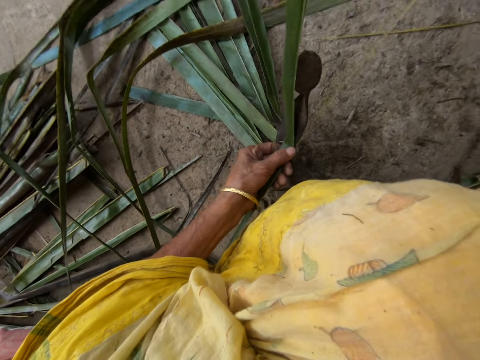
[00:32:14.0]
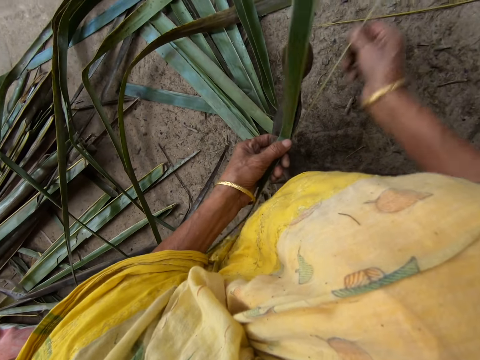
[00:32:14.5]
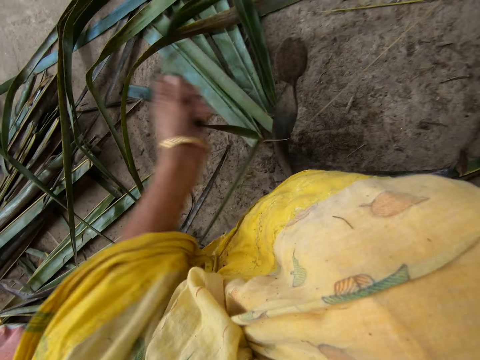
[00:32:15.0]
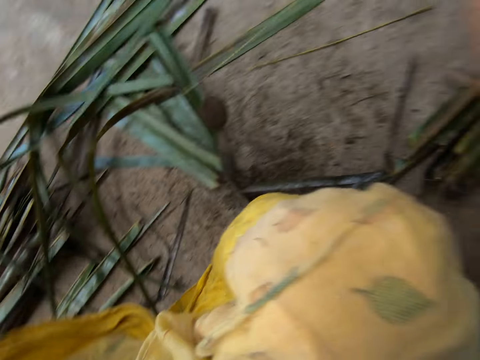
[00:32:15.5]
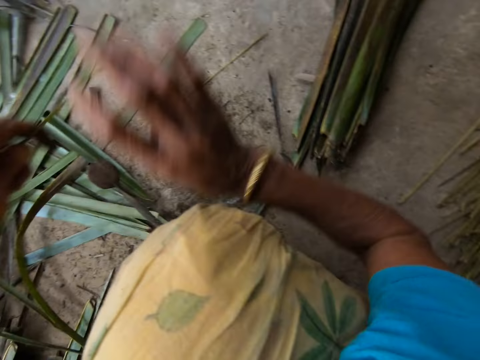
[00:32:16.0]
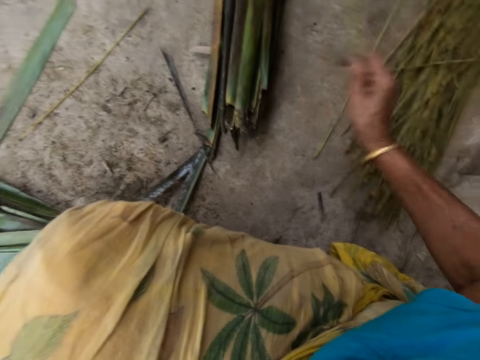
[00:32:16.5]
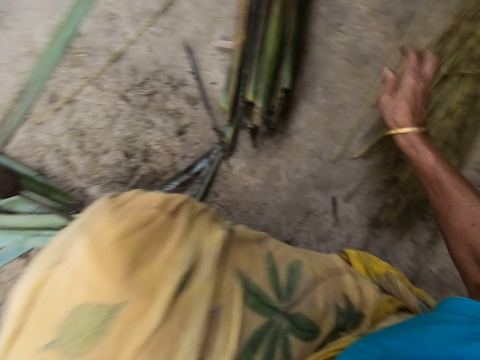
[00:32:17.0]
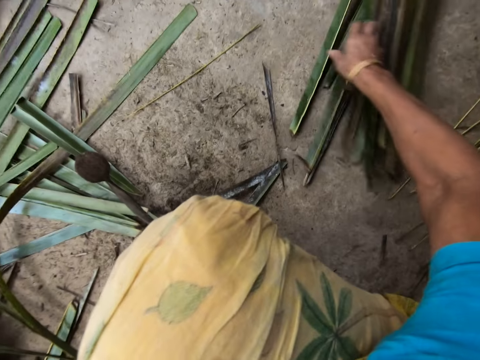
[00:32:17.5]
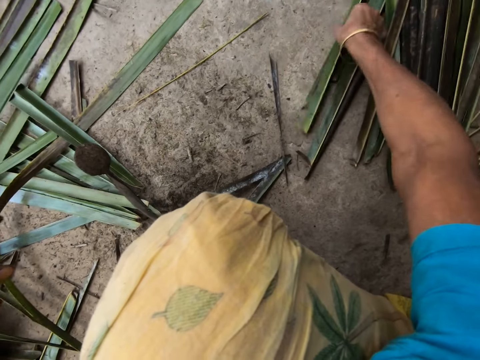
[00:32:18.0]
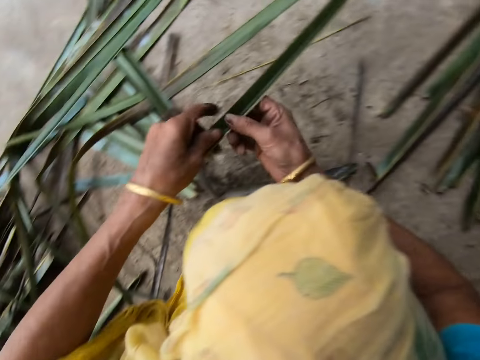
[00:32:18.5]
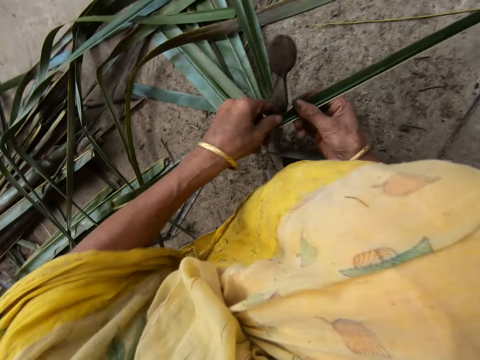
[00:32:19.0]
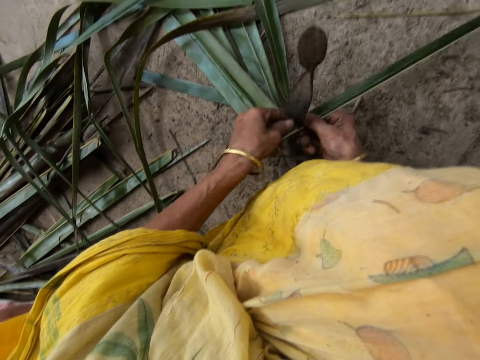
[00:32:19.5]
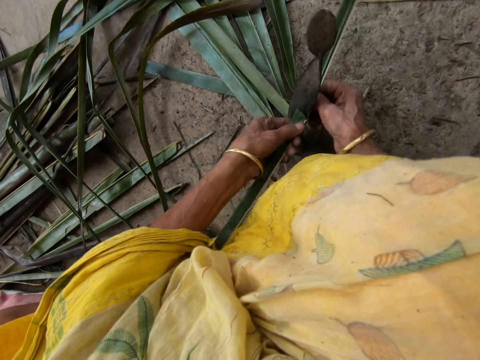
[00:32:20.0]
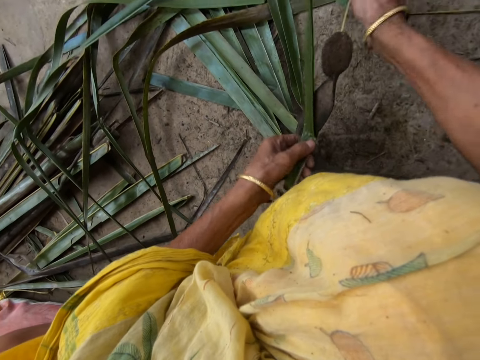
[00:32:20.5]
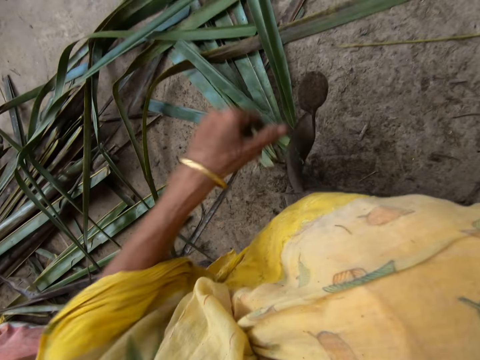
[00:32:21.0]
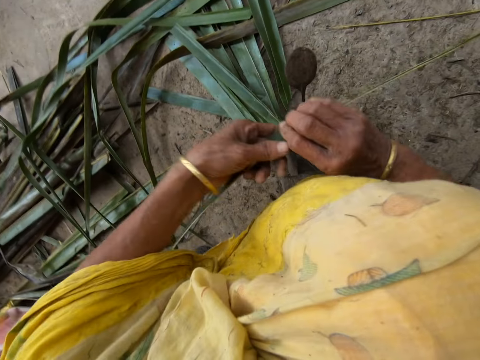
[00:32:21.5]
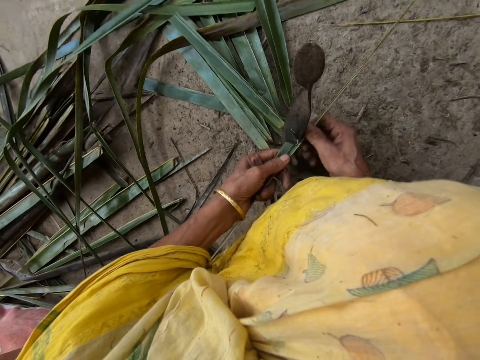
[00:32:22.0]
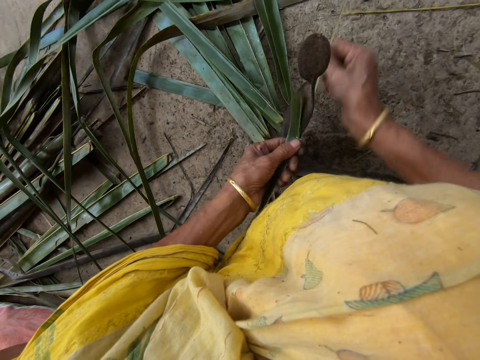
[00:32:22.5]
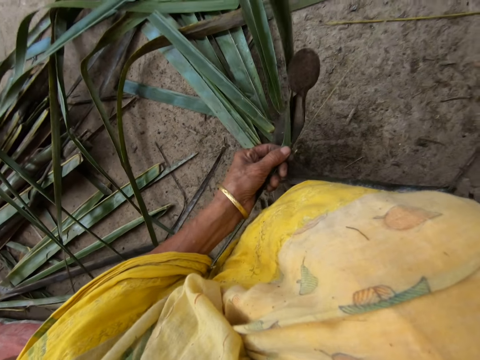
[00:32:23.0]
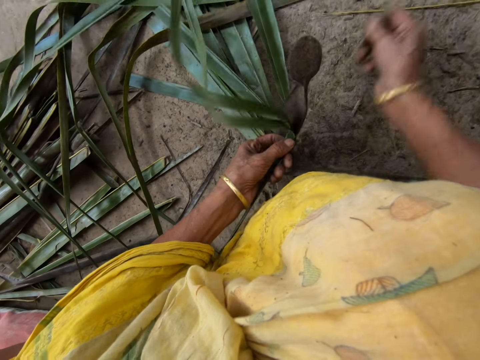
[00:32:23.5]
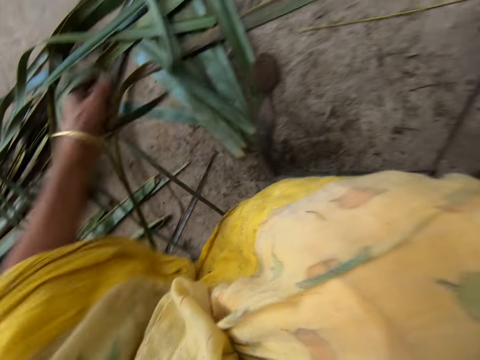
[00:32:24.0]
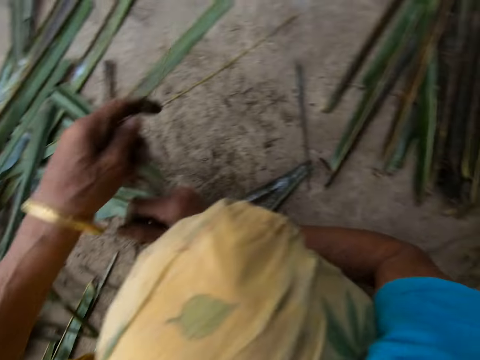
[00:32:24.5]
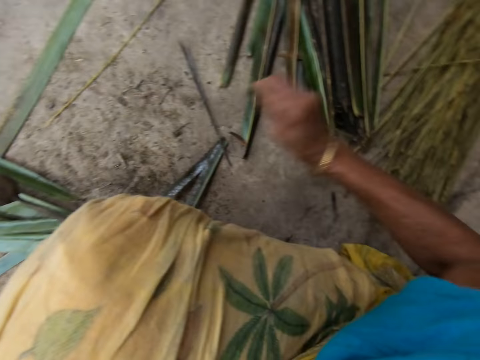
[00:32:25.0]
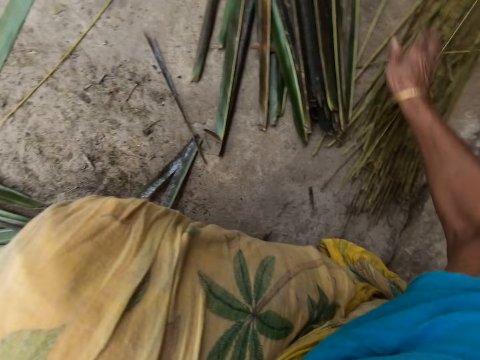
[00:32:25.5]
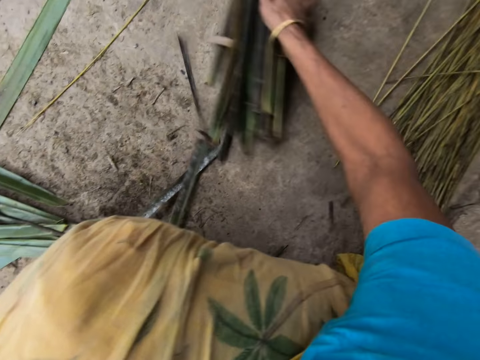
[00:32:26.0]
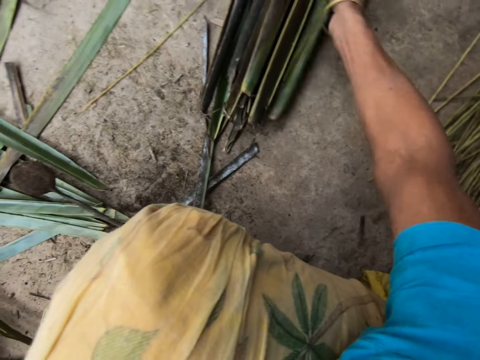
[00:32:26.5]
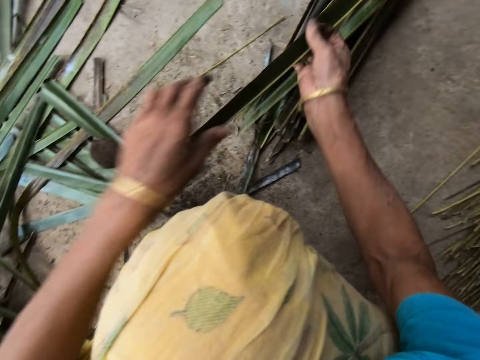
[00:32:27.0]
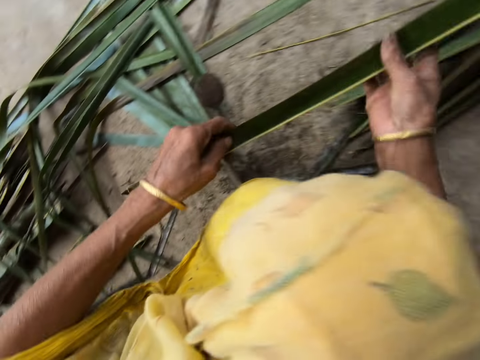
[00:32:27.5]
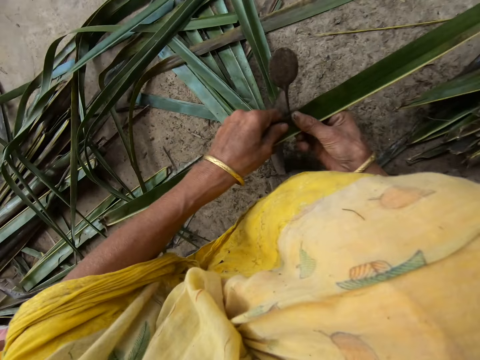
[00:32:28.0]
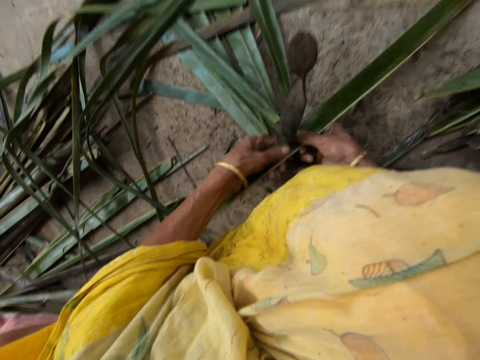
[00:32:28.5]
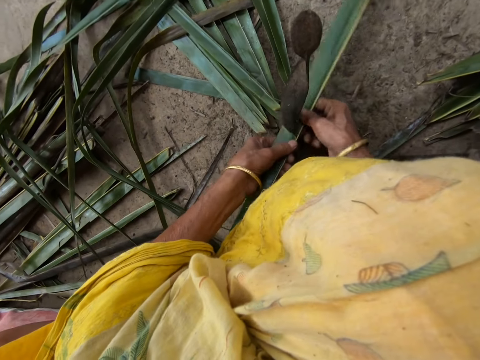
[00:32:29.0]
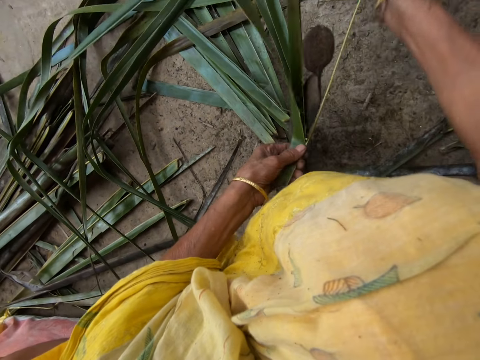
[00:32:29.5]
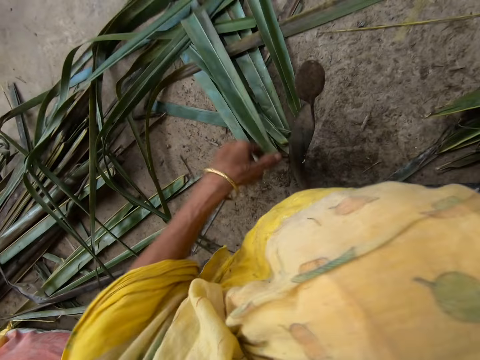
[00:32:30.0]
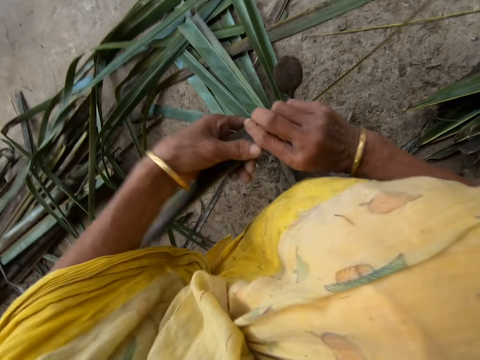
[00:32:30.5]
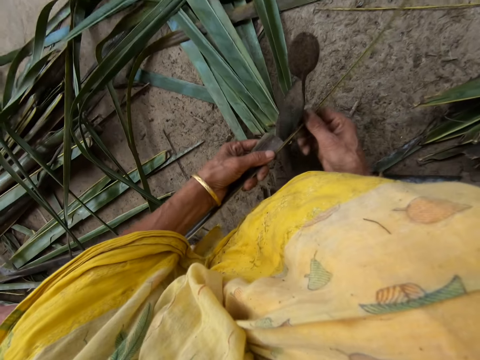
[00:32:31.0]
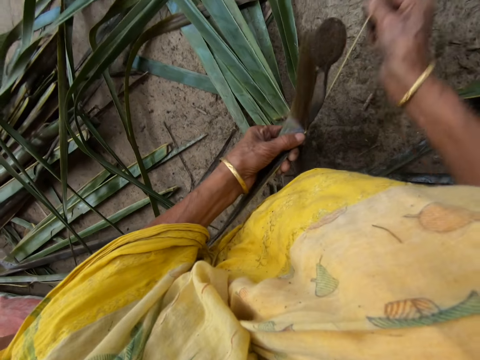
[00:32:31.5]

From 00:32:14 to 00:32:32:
The camera wearer puts the sisal on the left. She drops the stick on the floor among others with her right hand. She picks up a leaflet or sisal from the floor with her right hand. She trims the leaflet from a stick with the sharp-edged iron rod on the floor. She pierces the sisal. She drops the stick on the floor among others with her right hand. She picks up the leaflet from the floor with her right hand. She trims the leaflet from a stick with the sharp-edged iron rod on the floor. She pierces the sisal.

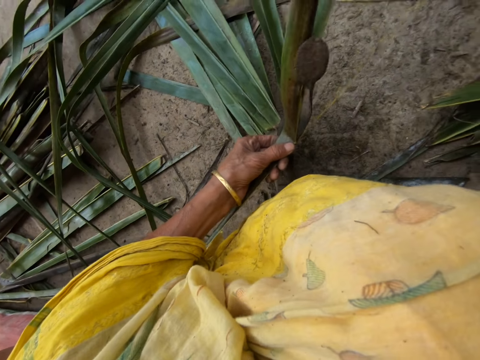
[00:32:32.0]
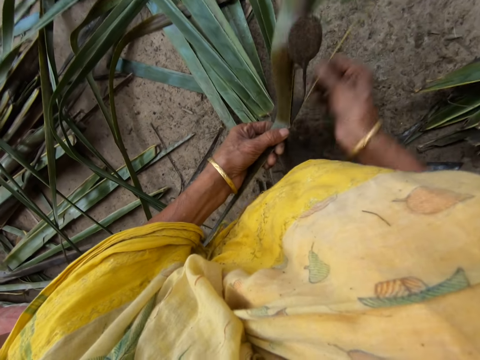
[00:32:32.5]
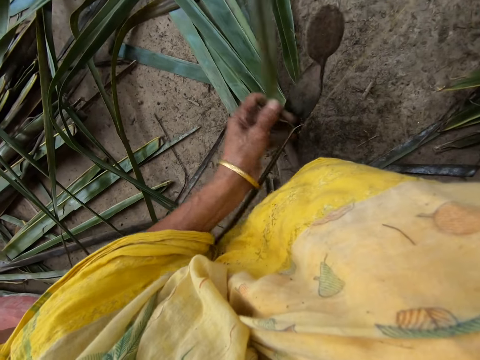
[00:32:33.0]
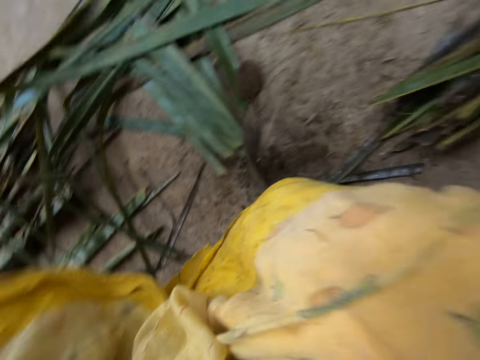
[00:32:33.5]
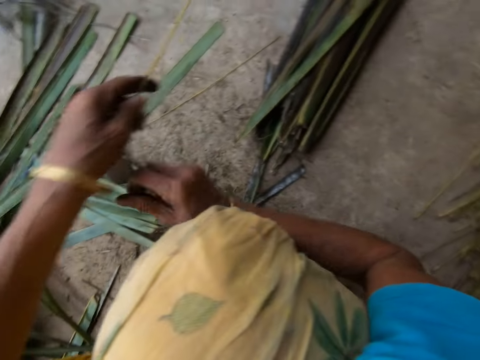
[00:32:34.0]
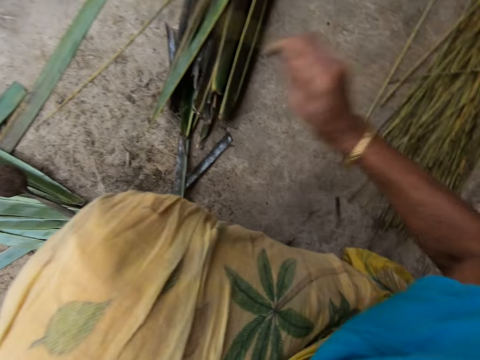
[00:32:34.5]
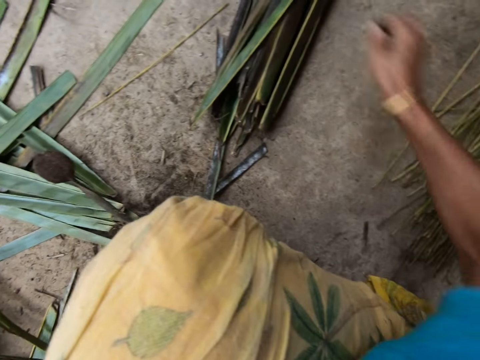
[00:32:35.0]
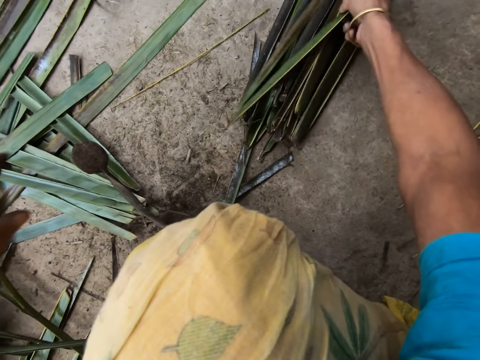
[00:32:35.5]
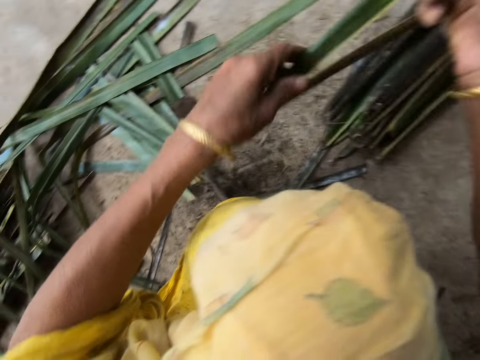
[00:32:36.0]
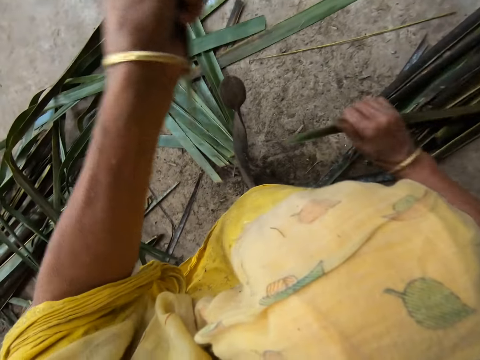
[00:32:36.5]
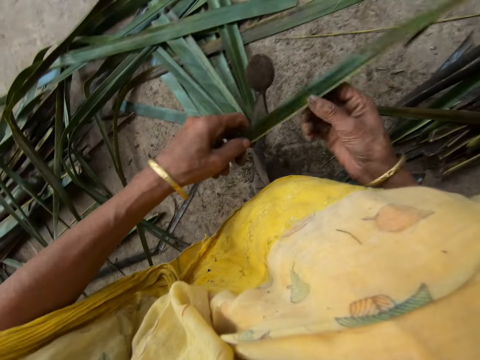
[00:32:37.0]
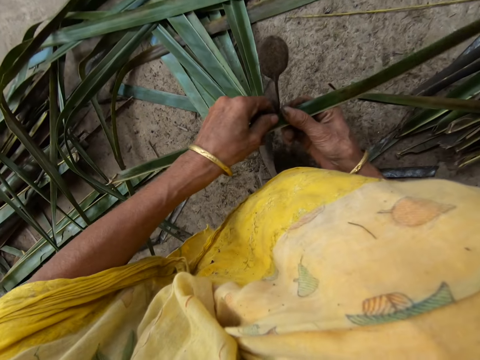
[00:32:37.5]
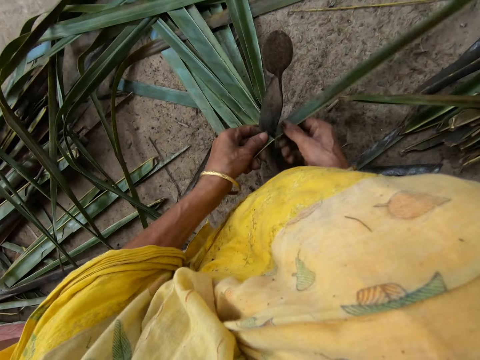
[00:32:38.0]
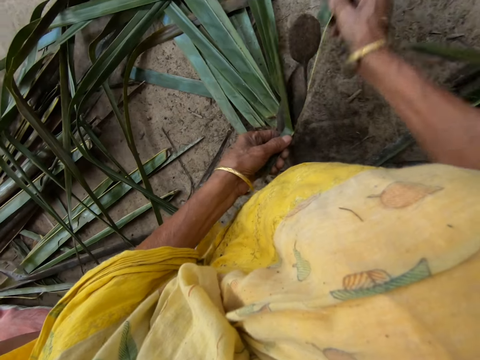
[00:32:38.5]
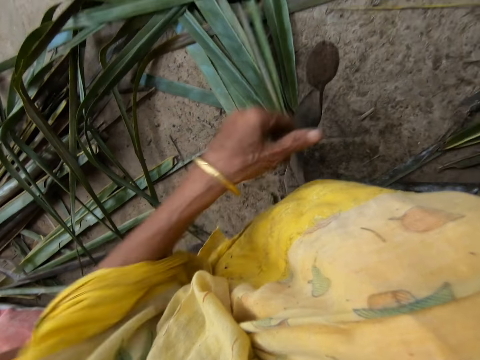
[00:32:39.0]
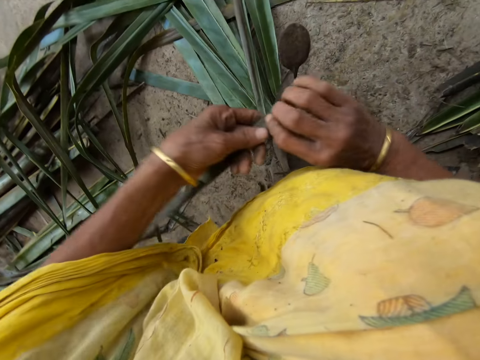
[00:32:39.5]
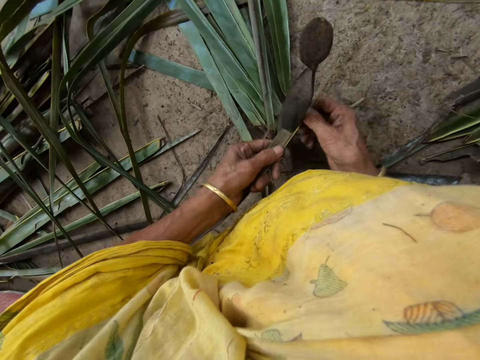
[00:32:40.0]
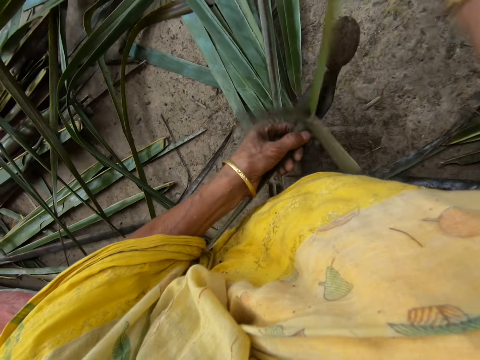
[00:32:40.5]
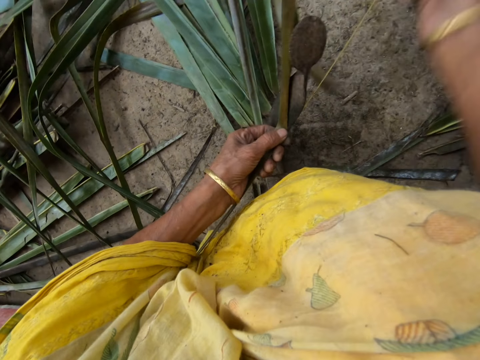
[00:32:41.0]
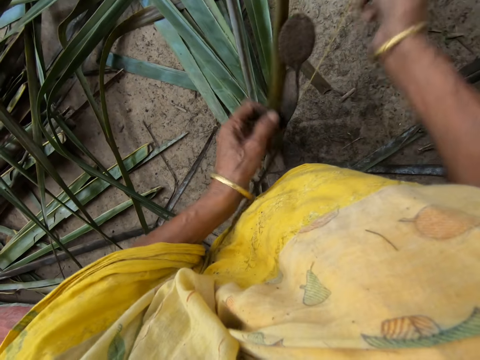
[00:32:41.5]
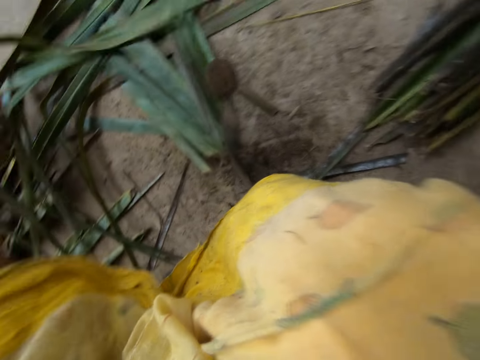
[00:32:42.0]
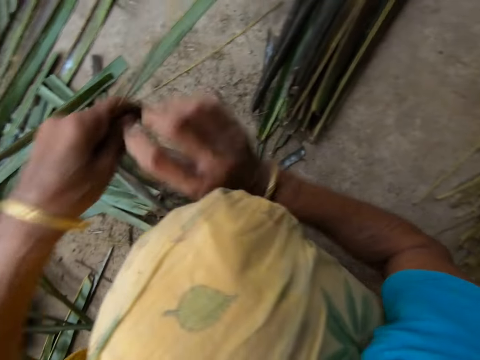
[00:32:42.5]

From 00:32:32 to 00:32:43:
The camera wearer puts the sisal on the left. She drops the stick on the floor among others with her right hand. She picks up a leaflet or sisal from the floor with her right hand. She trims the leaflet from a stick with the sharp-edged iron rod on the floor. She pierces the sisal. She puts the sisal on the left.
